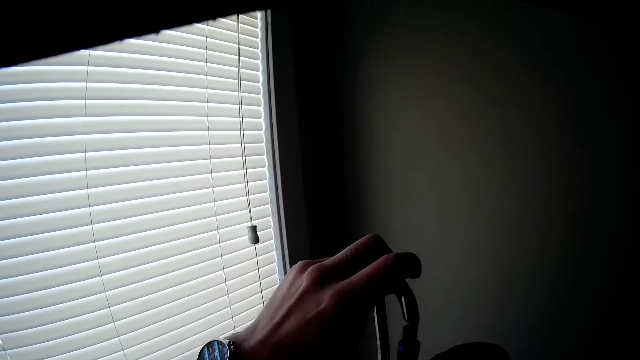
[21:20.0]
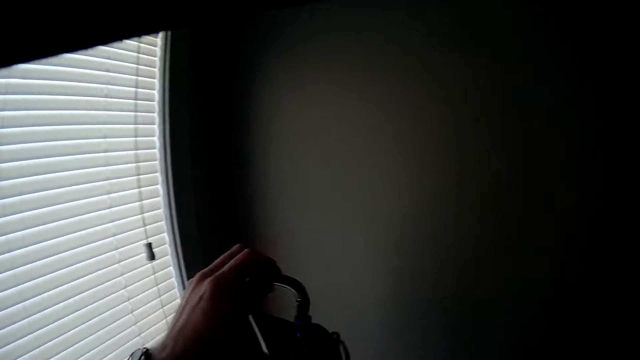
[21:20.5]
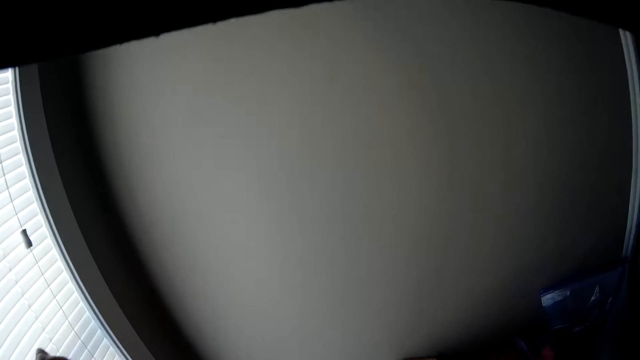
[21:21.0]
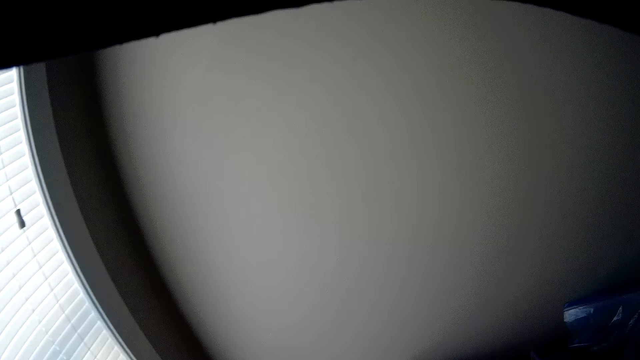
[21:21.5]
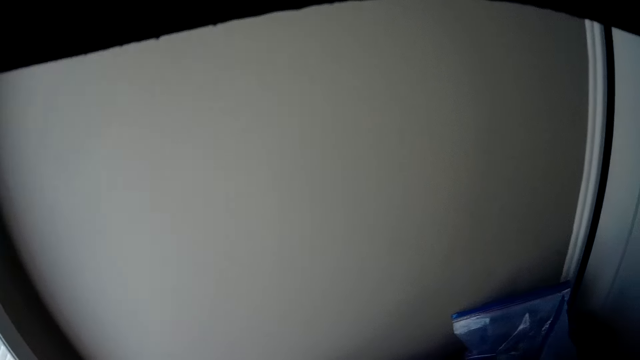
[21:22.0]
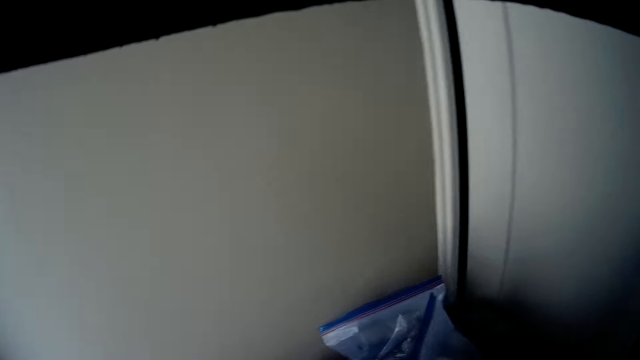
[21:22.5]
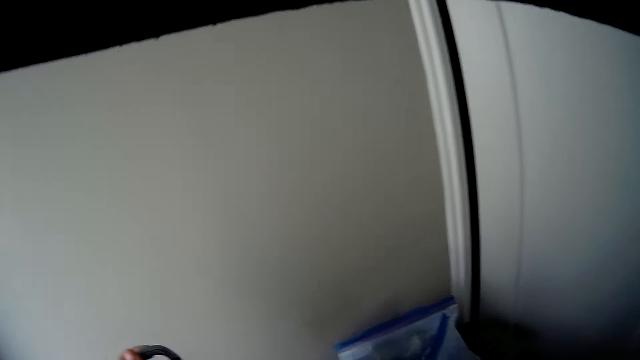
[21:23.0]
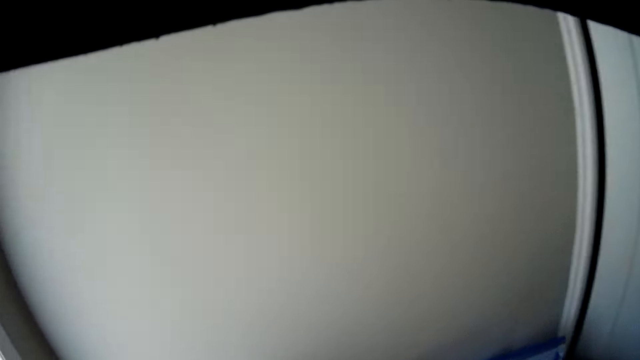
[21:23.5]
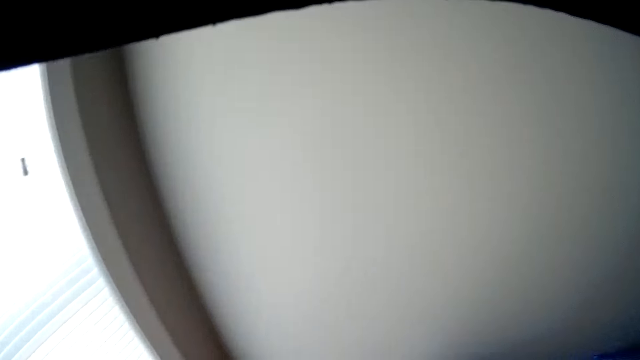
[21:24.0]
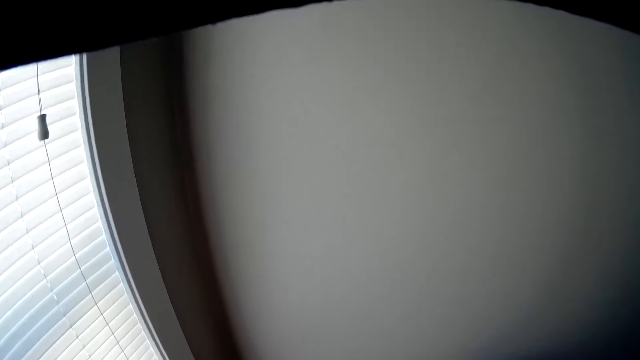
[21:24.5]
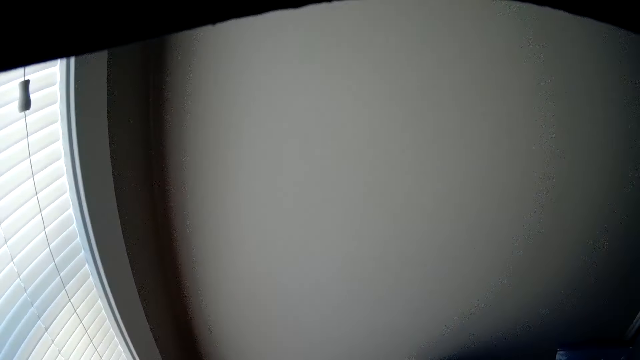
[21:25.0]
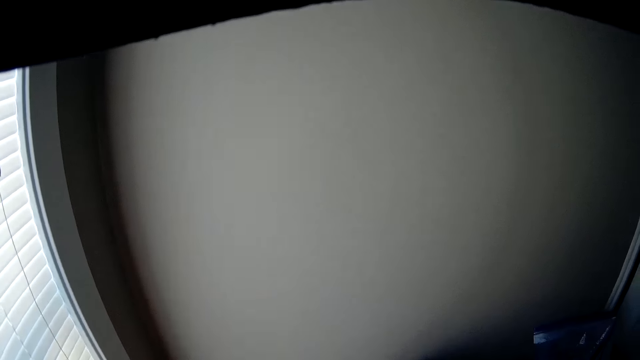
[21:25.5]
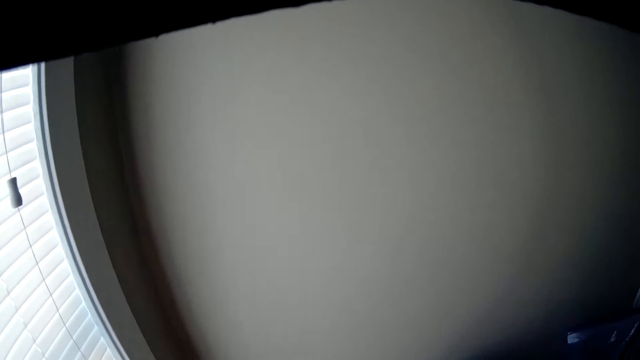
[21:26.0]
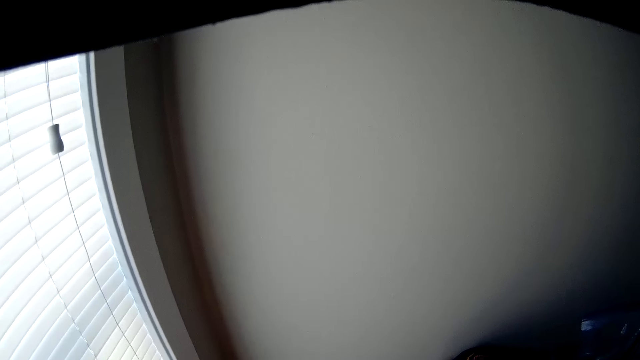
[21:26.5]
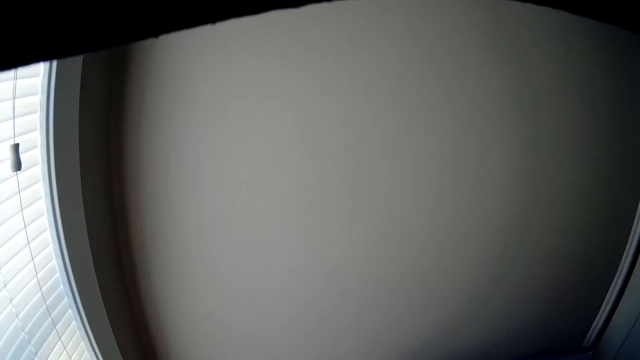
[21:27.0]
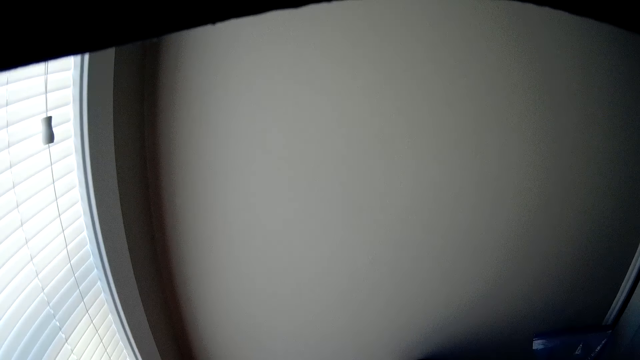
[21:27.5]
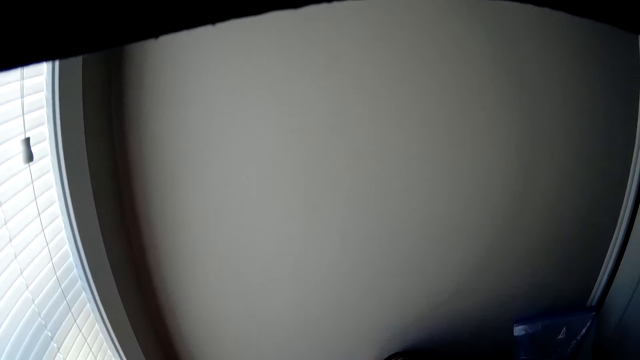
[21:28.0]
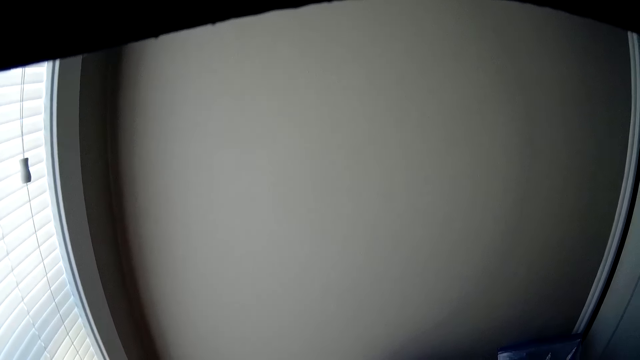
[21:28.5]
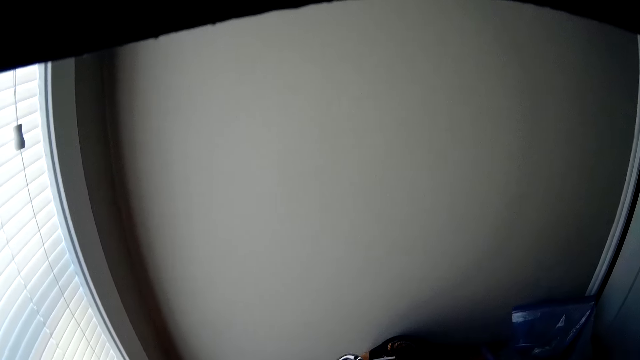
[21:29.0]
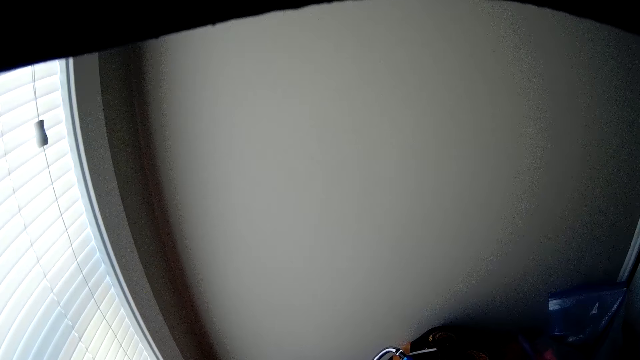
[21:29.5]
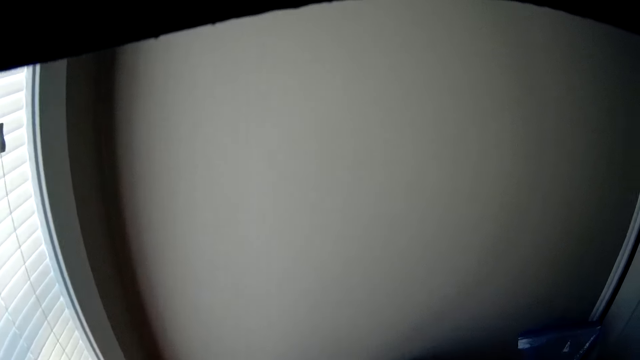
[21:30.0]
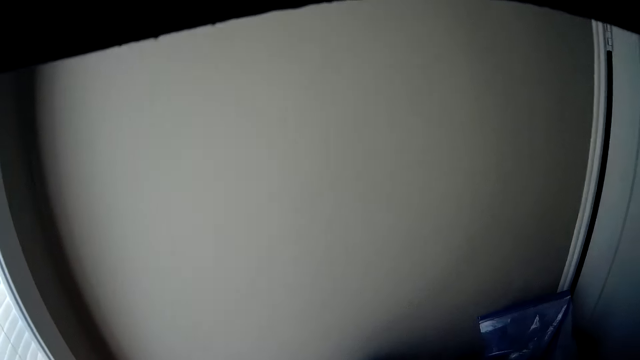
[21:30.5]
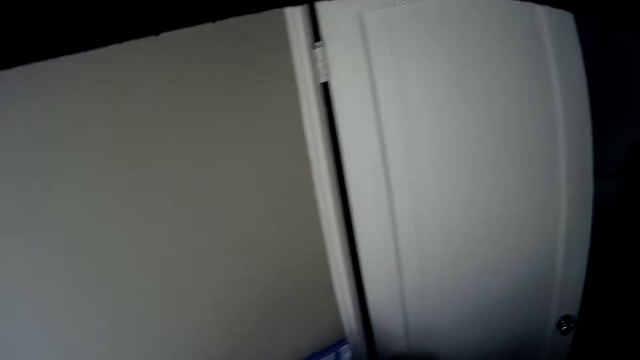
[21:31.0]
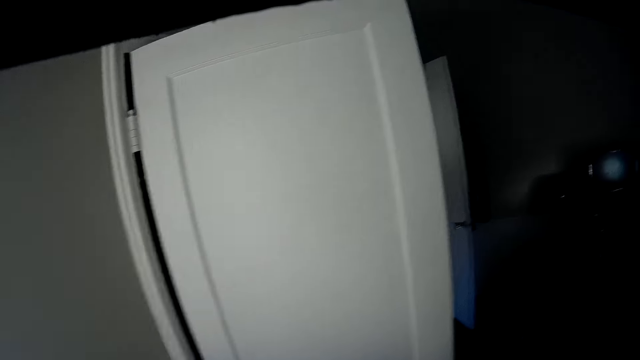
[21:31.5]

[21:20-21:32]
The camera wearer holds a hook with their hands. They stare at the wall.

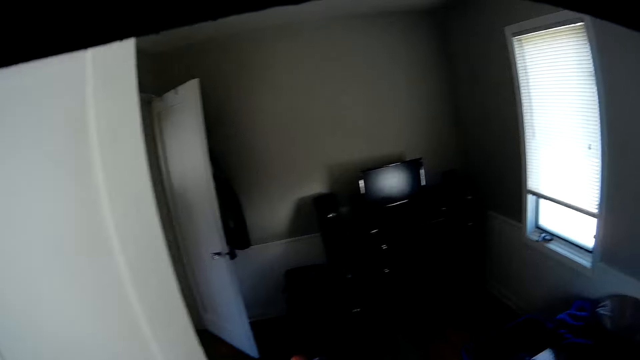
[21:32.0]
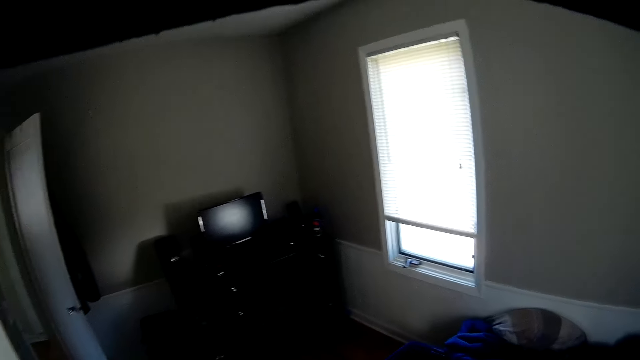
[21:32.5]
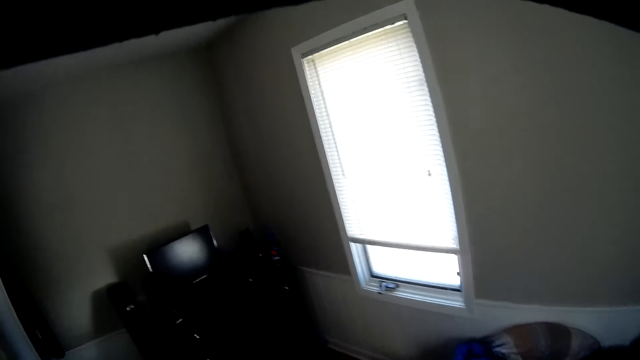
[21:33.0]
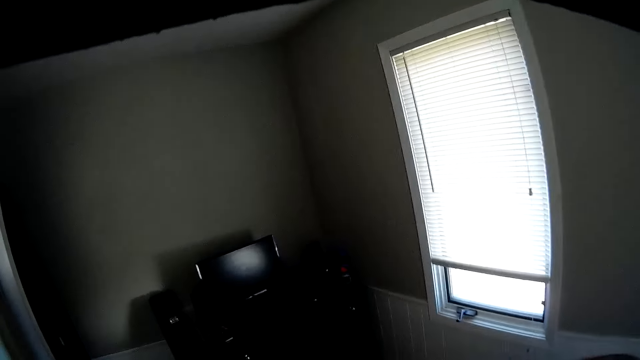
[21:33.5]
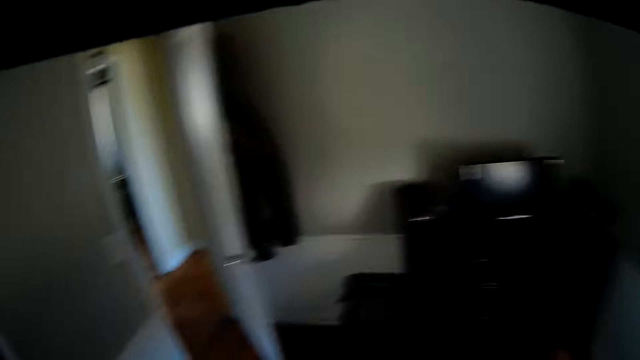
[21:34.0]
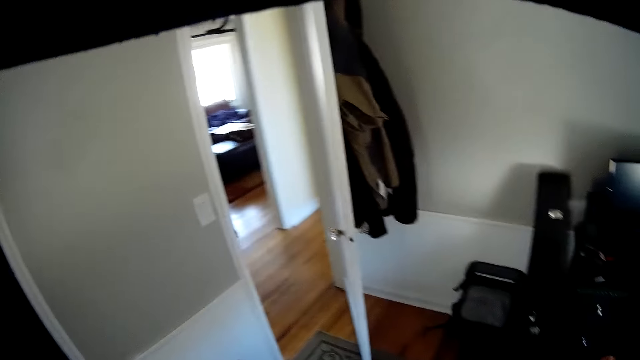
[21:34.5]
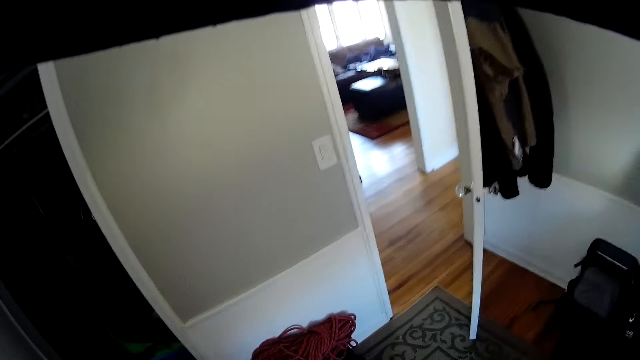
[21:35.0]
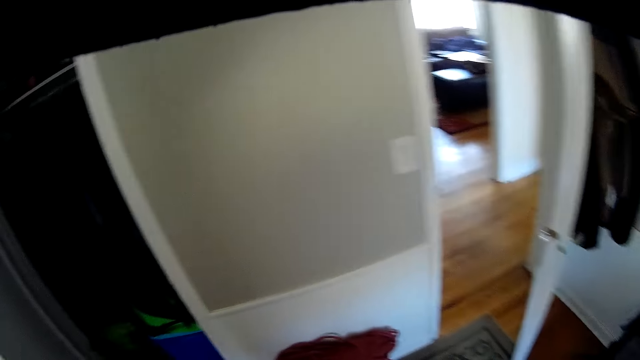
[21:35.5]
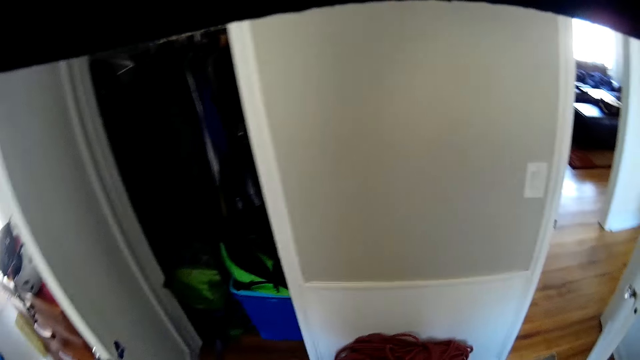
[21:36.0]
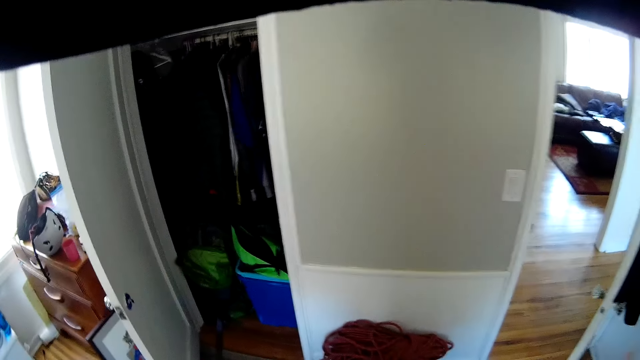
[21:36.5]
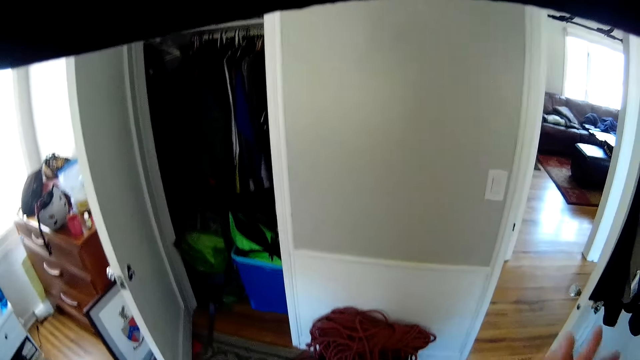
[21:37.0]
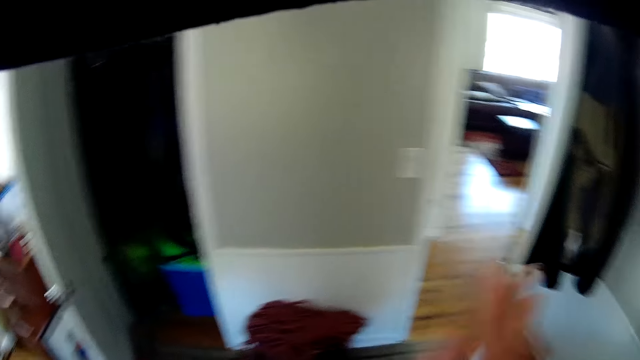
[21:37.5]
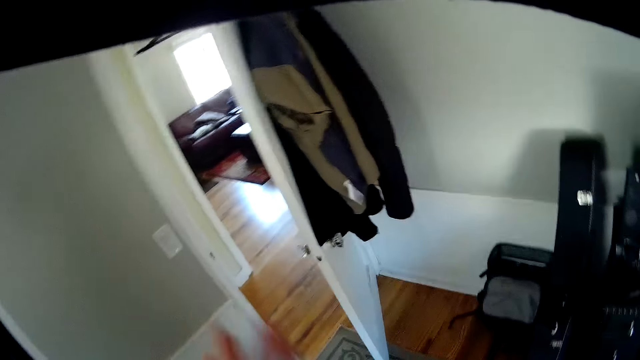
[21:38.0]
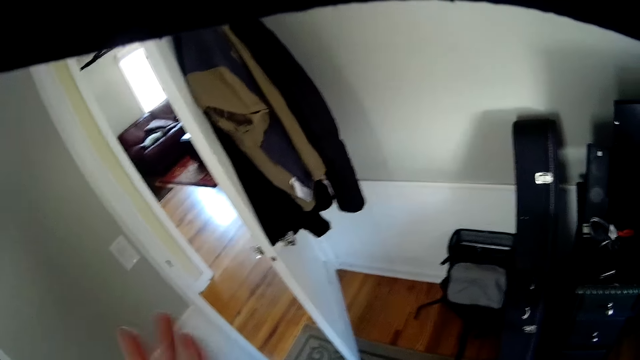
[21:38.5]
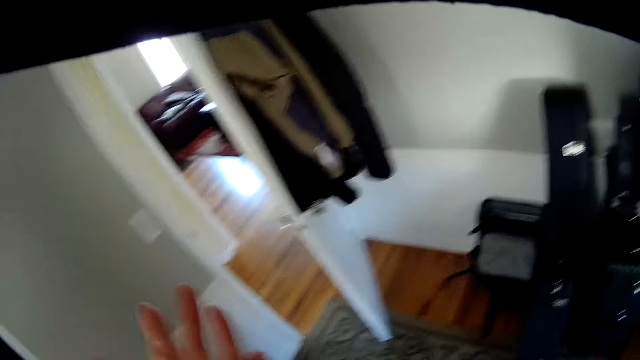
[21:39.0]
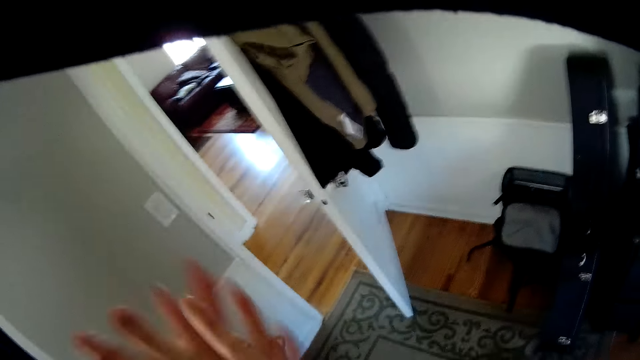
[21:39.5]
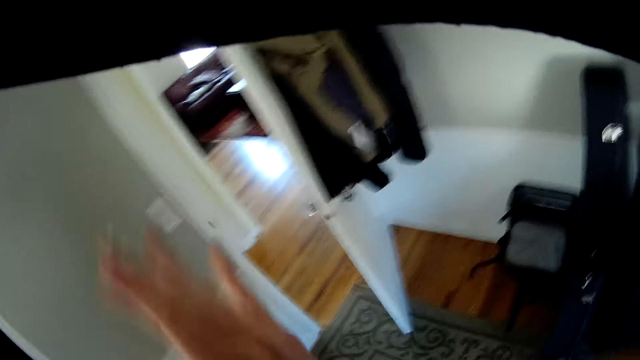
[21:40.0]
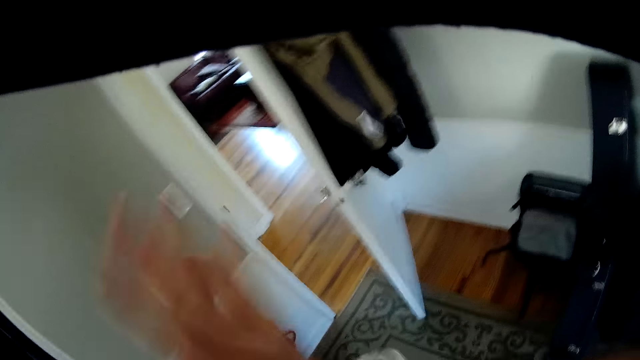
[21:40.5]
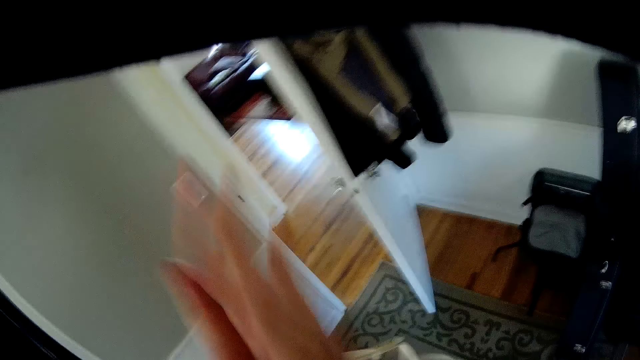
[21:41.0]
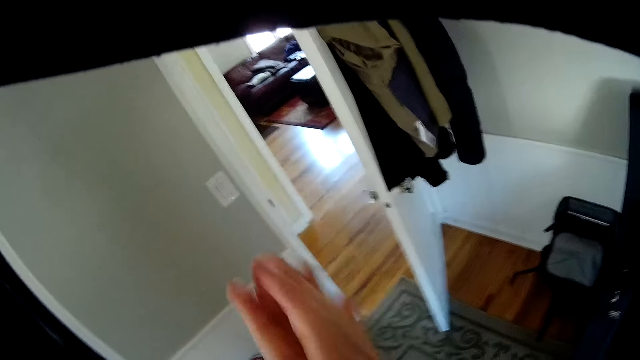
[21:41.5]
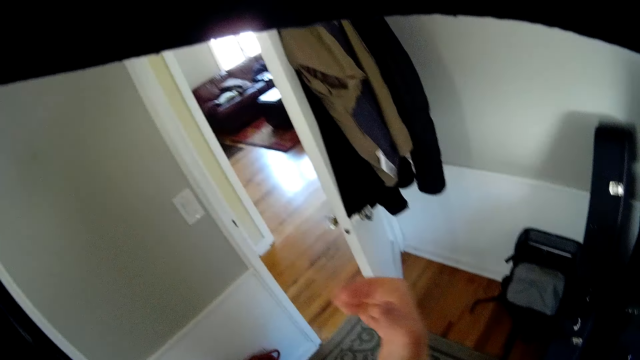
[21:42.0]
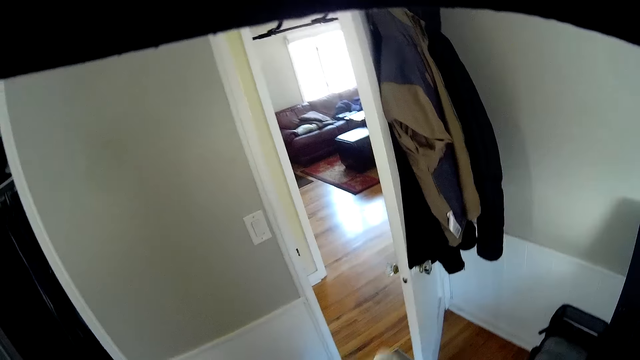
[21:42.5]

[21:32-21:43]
The camera wearer works on a cord with both hands. They rub their hands.
